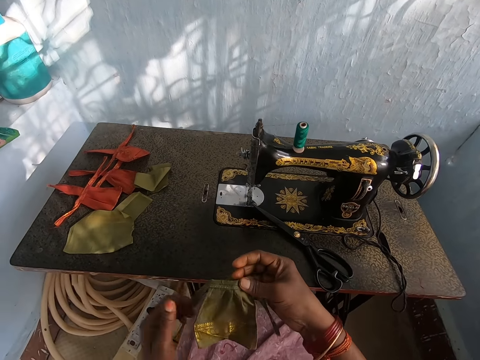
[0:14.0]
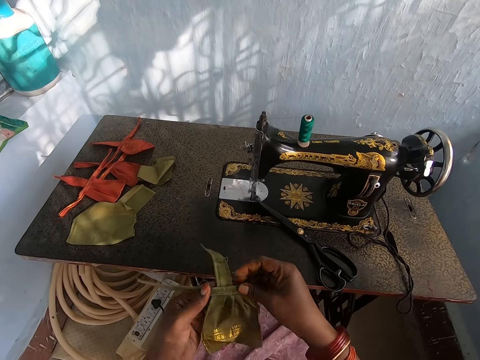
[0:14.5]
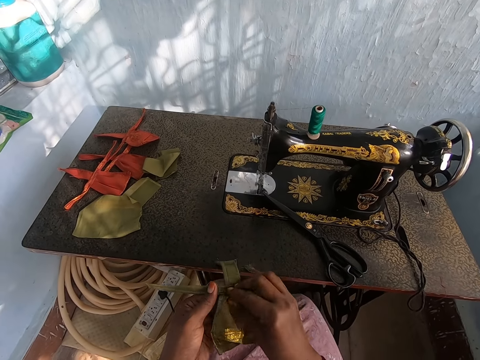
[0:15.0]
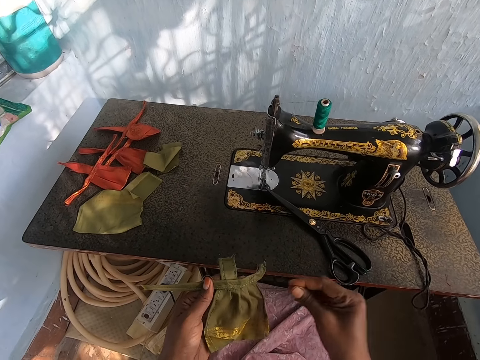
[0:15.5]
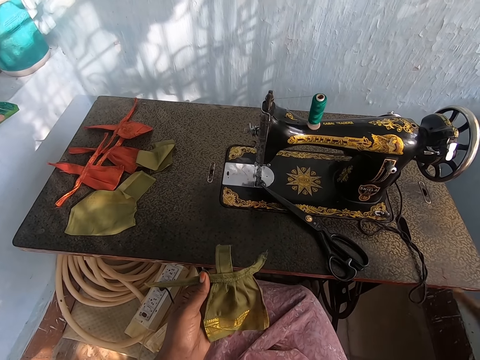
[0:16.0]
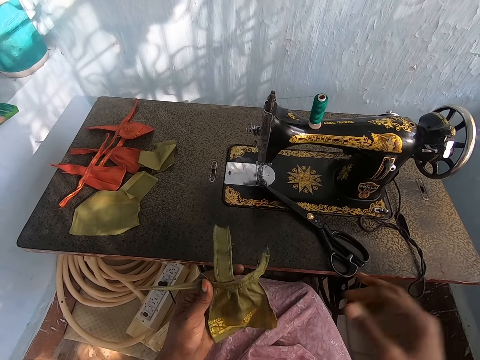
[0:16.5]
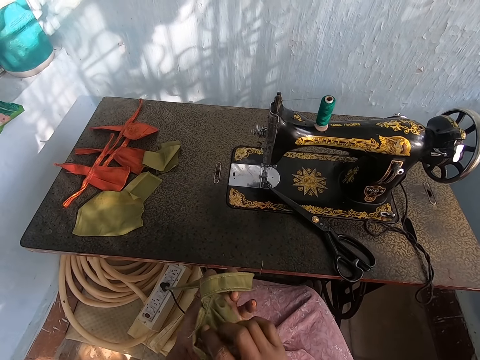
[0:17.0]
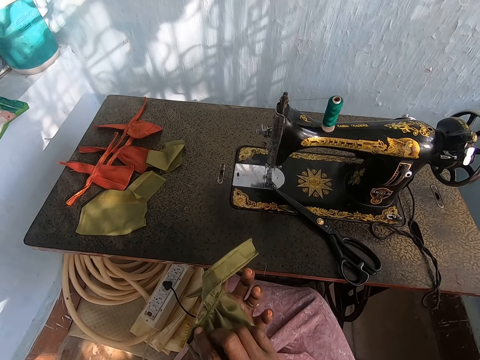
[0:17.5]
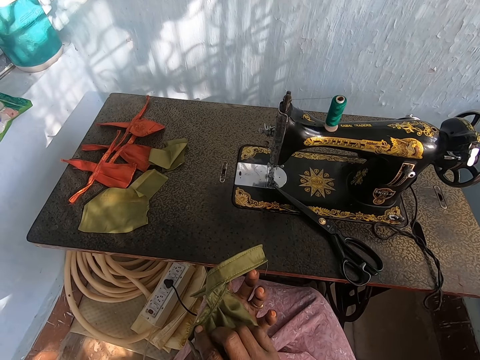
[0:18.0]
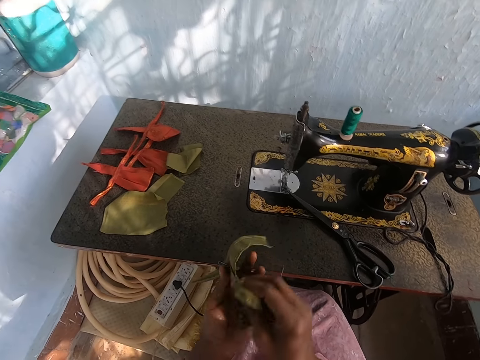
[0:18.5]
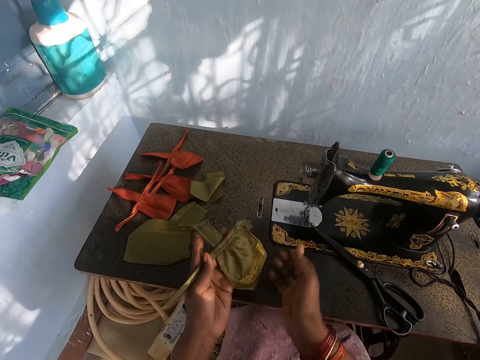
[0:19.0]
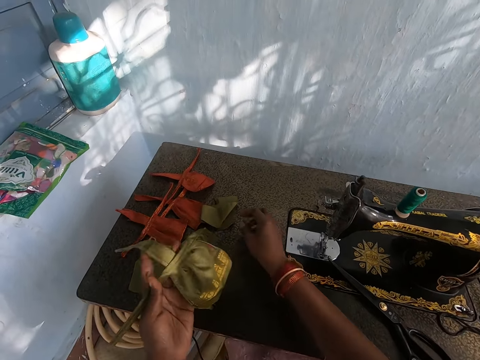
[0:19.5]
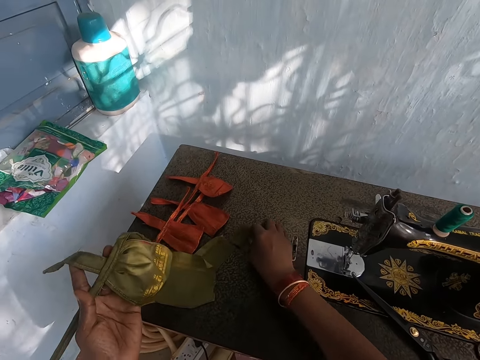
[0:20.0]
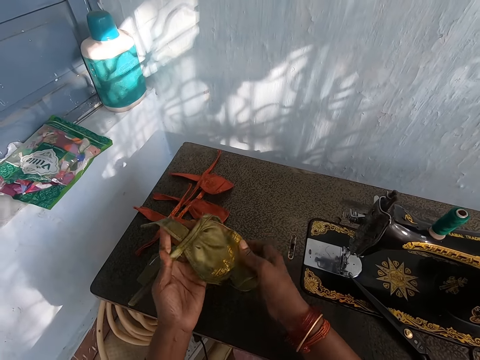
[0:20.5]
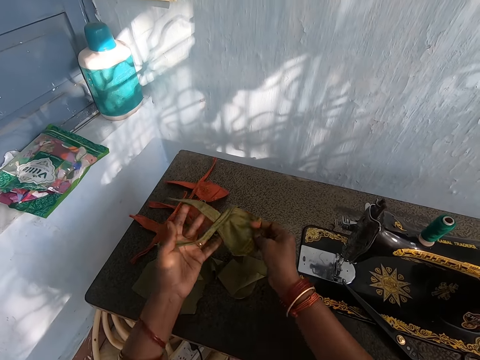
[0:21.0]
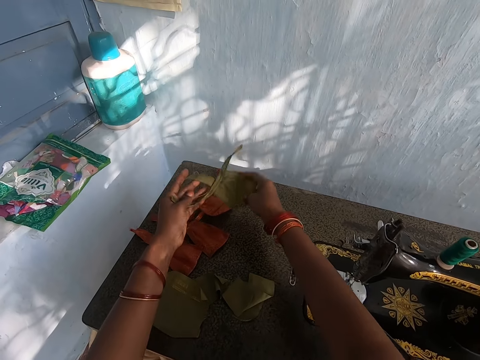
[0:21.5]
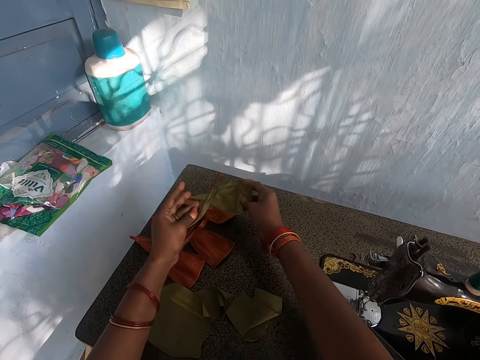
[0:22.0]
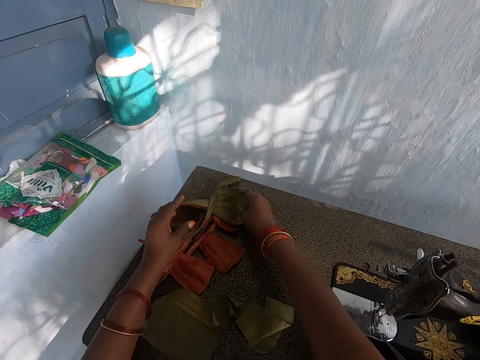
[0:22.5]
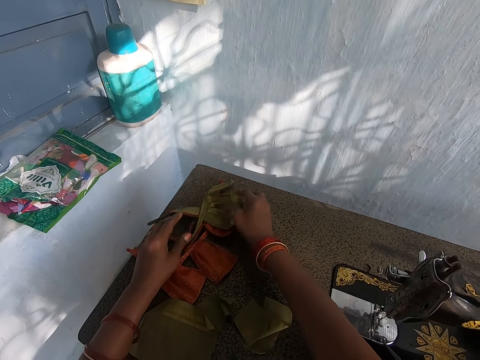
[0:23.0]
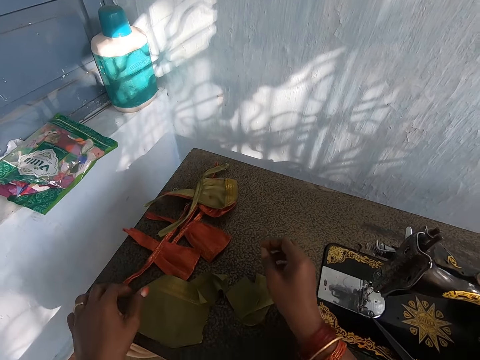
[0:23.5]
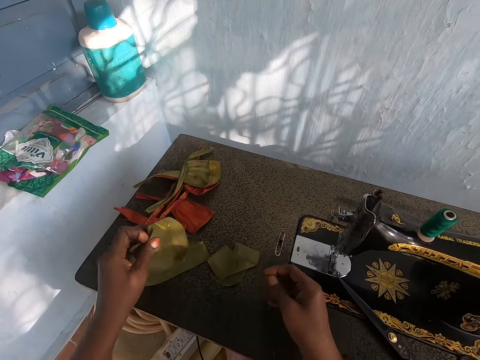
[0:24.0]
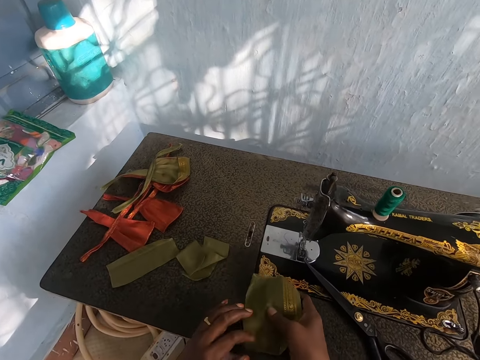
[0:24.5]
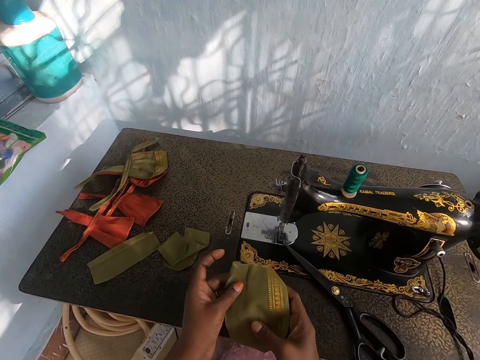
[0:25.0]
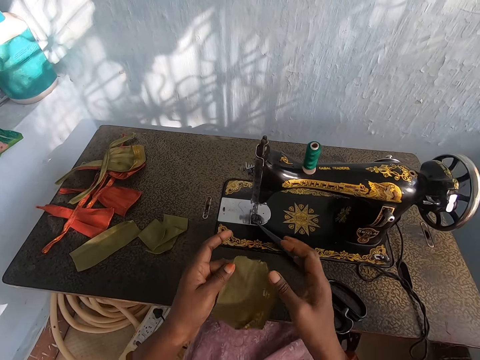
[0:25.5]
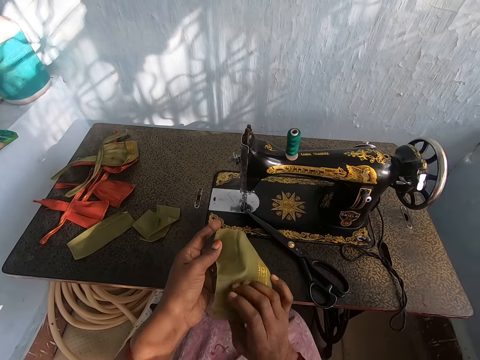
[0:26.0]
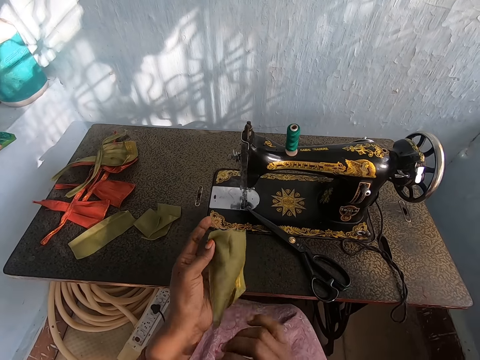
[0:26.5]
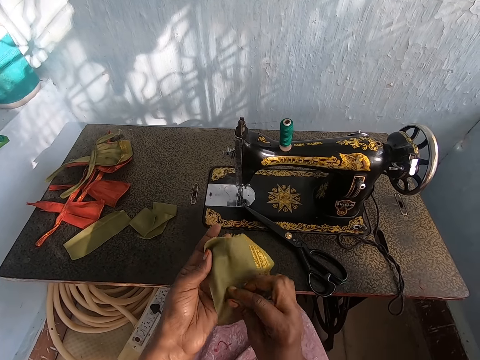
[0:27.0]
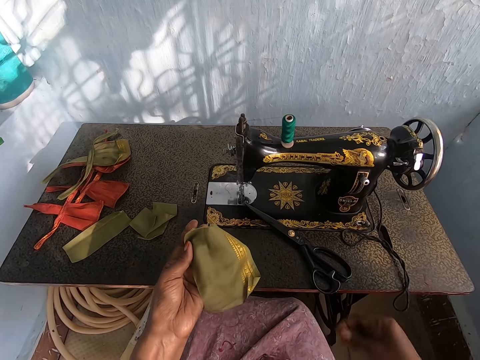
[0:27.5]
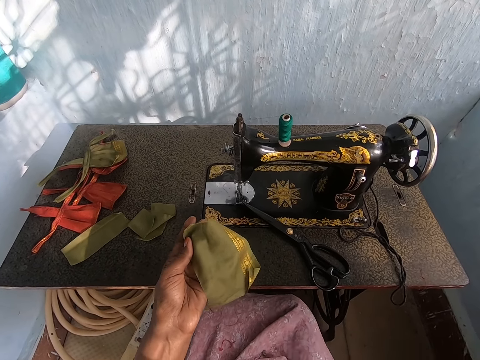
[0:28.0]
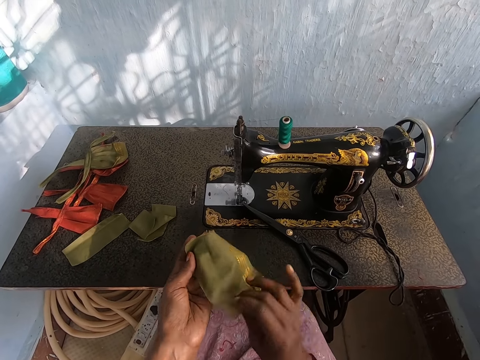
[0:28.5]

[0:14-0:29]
The camera wearer removes some thread from the piece of cloth. He moves another piece of cloth on the sewing machine. He drops the piece of cloth on the sewing machine. He picks up the piece of cloth on the sewing machine. He stretches the piece of cloth with both his hands.

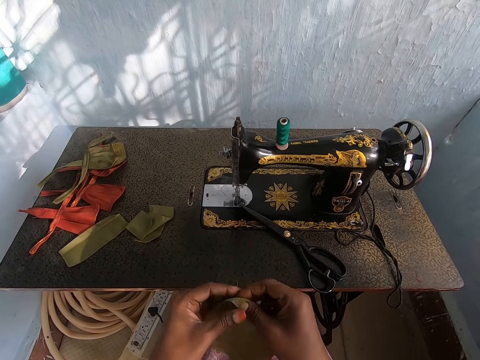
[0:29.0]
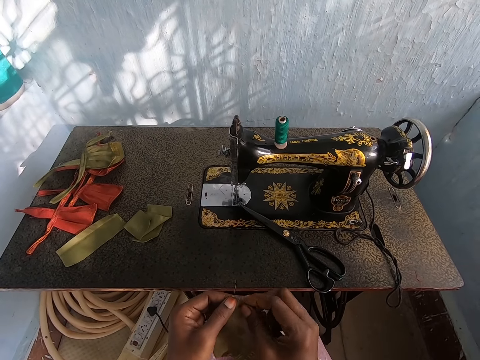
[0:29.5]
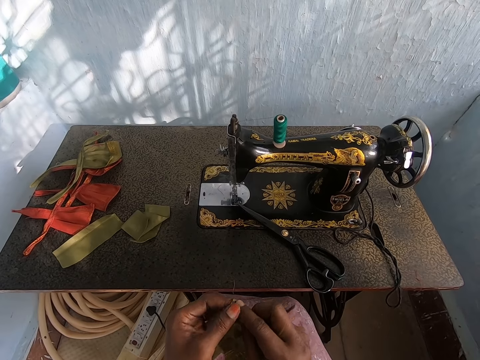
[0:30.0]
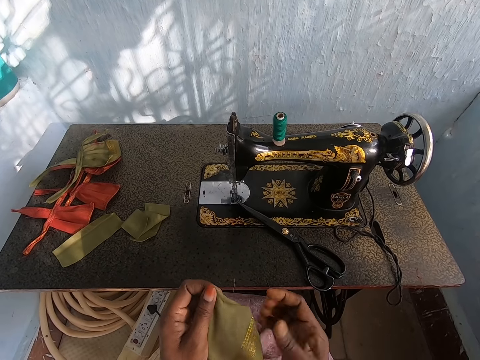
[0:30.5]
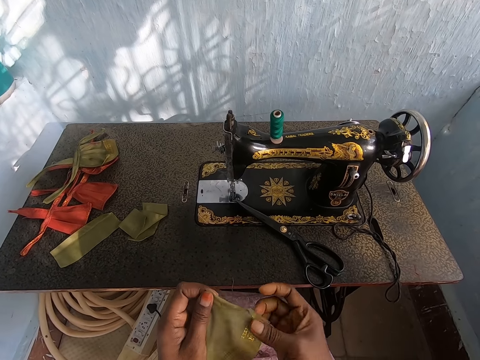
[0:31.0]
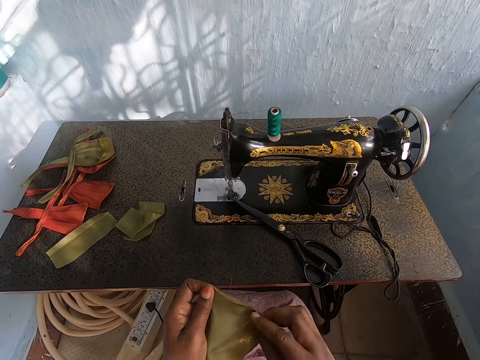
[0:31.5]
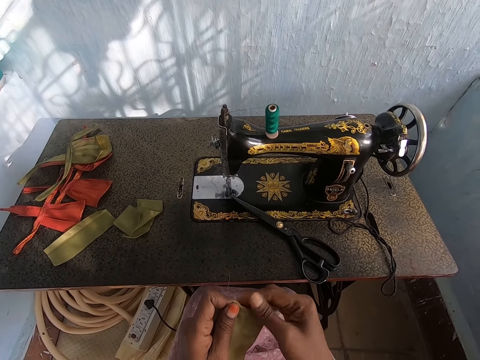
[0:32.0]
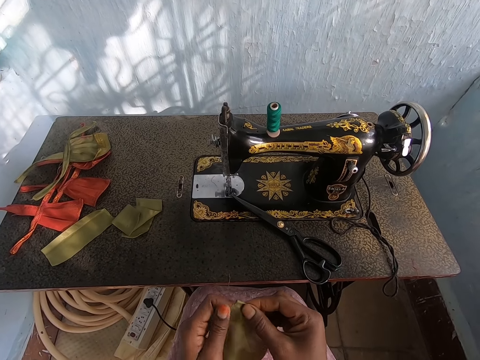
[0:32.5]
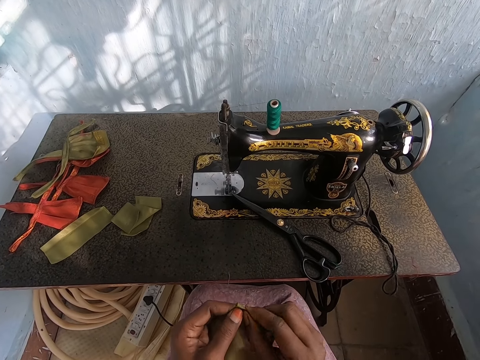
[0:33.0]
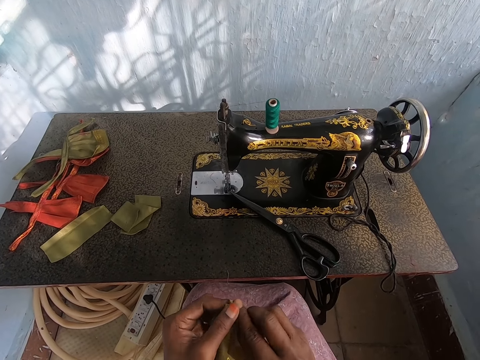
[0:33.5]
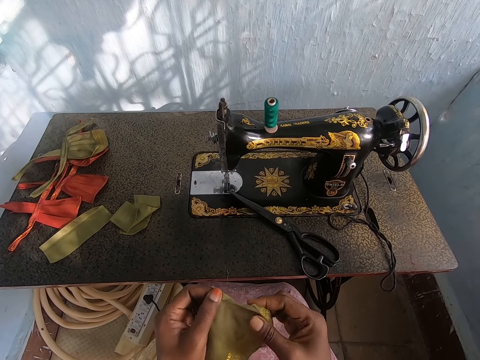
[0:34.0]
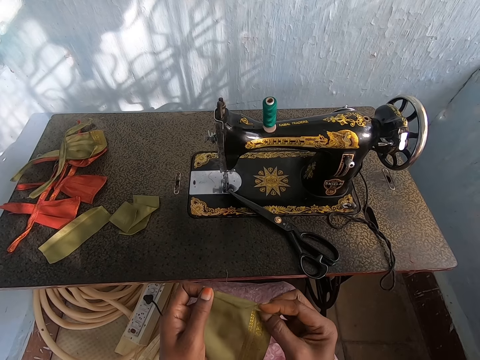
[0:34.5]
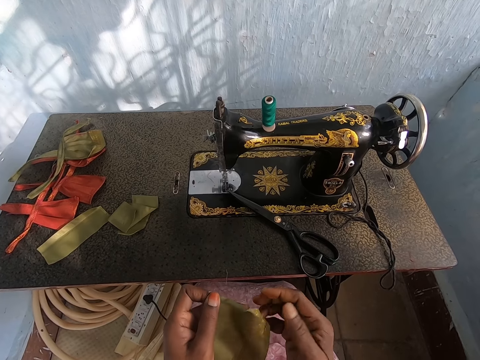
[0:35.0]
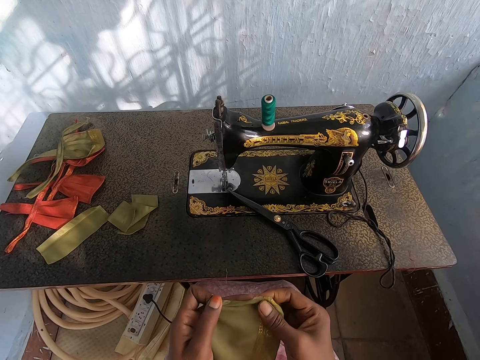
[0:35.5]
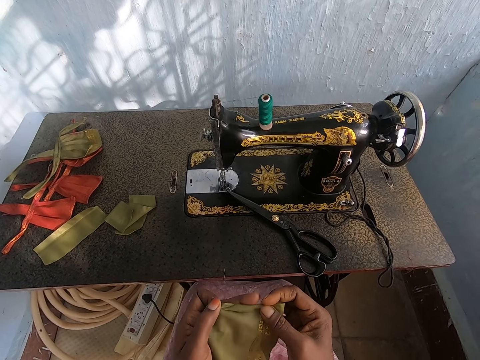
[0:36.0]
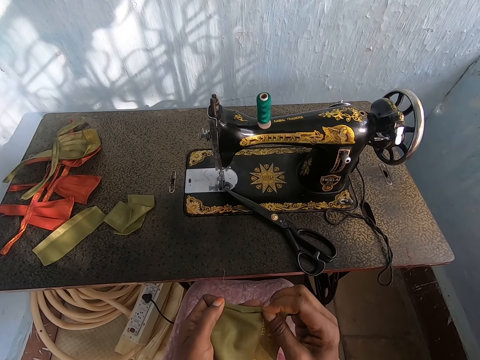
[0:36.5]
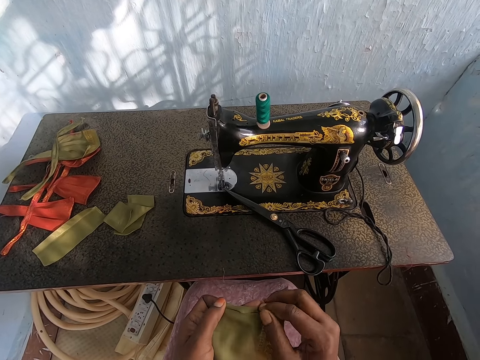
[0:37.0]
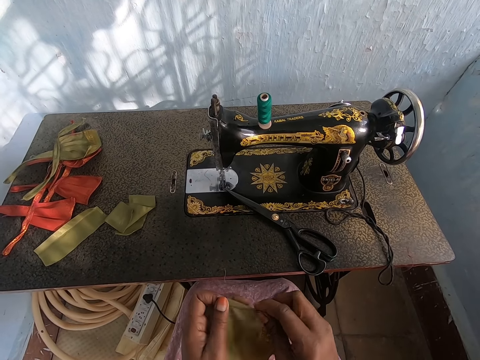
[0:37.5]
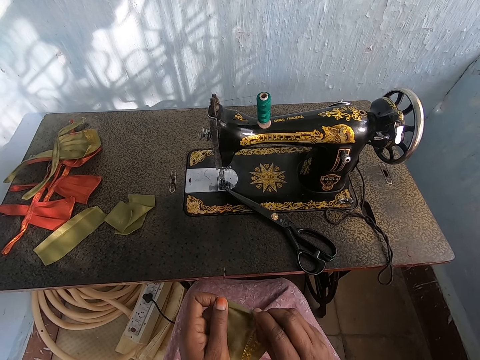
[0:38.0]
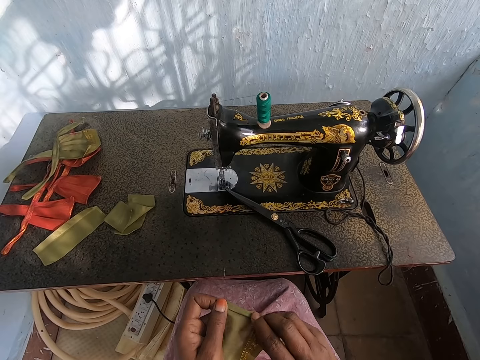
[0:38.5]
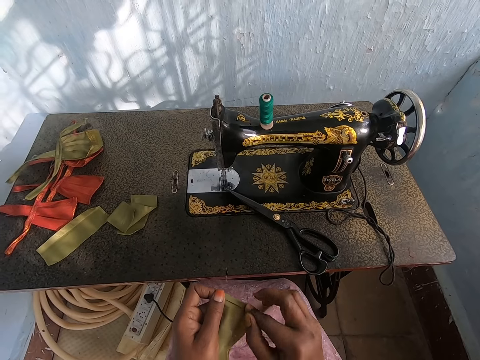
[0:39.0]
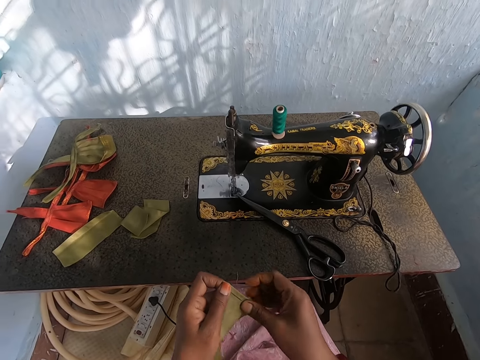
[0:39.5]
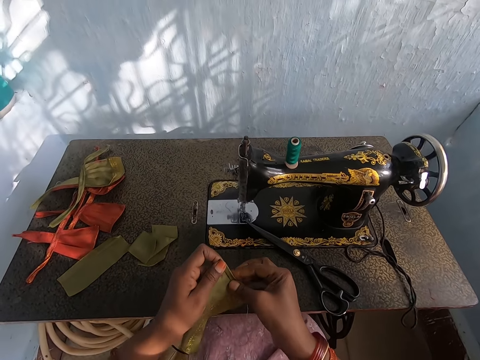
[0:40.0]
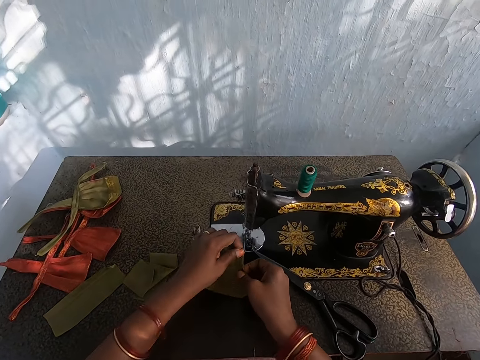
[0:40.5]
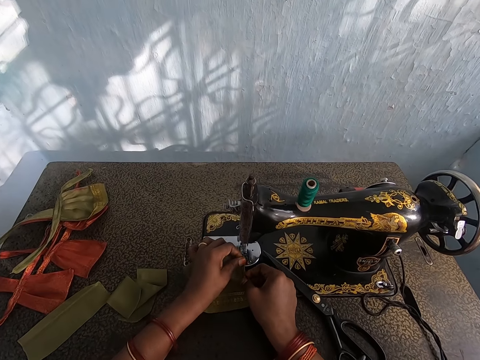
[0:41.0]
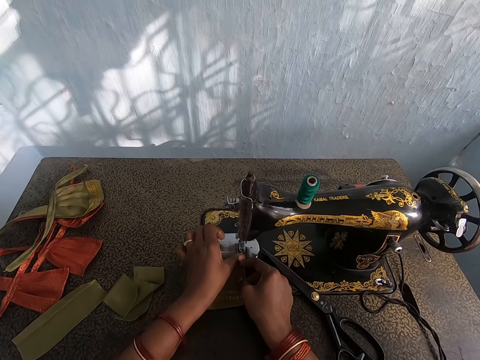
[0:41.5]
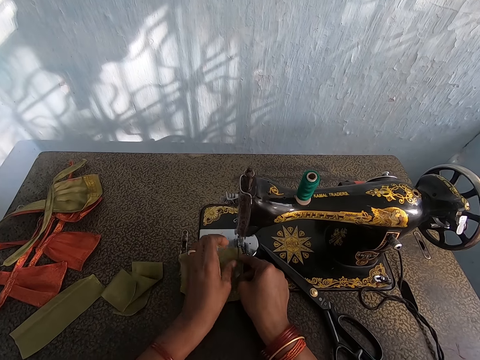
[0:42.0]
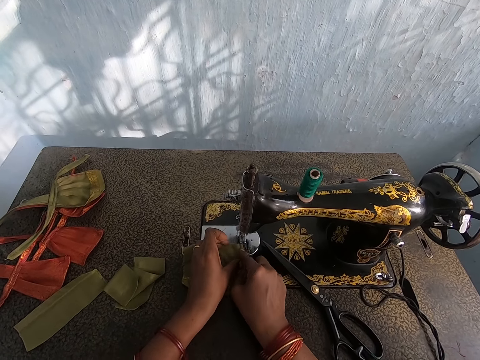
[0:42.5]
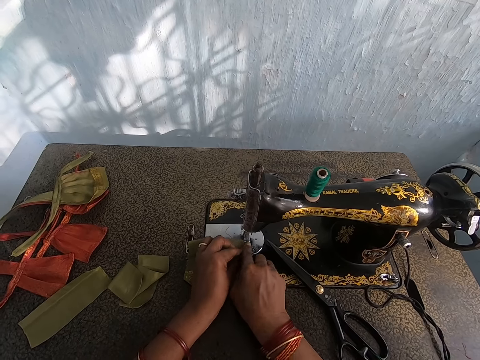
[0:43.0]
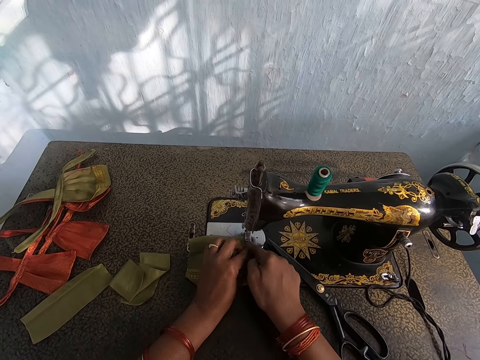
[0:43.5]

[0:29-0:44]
The camera wearer folds the edge of the piece of cloth with both his hands. He fixes the piece of cloth in the sewing machine.
